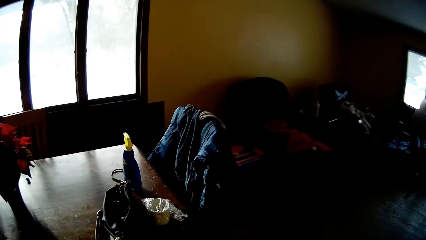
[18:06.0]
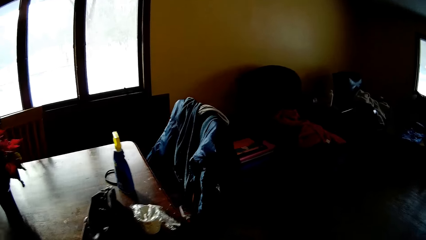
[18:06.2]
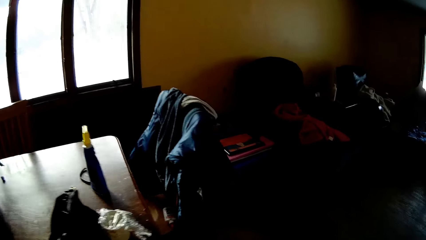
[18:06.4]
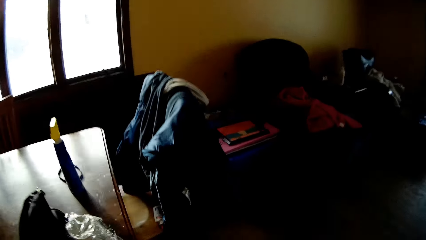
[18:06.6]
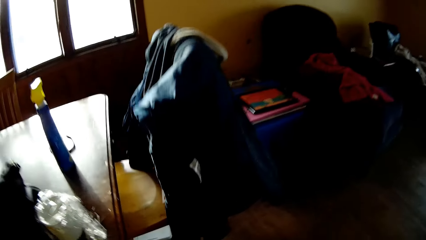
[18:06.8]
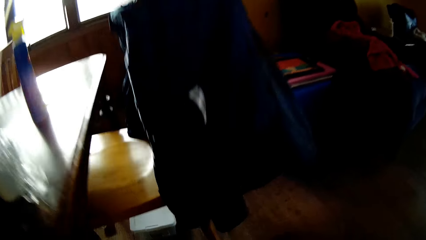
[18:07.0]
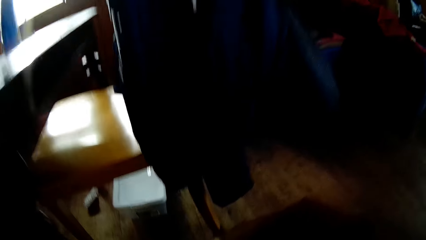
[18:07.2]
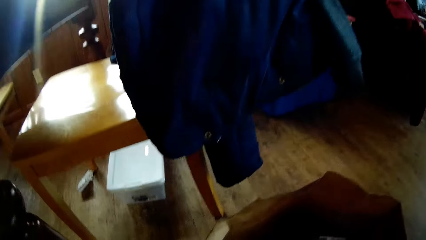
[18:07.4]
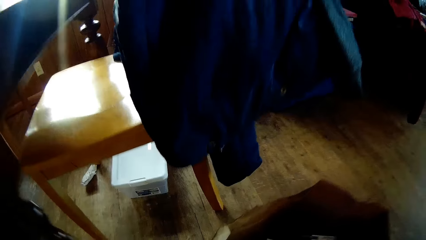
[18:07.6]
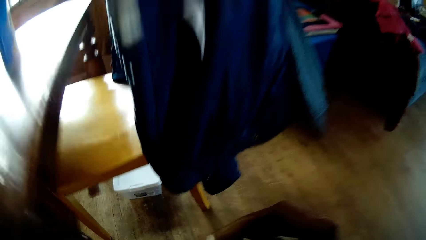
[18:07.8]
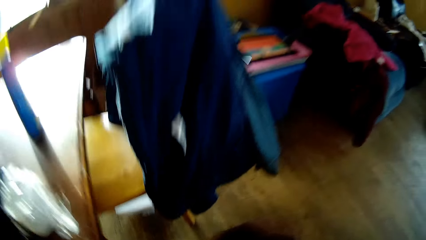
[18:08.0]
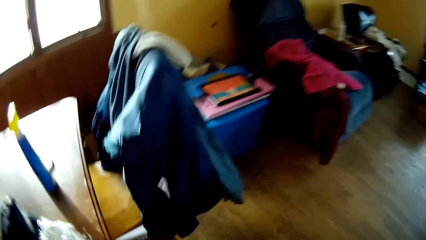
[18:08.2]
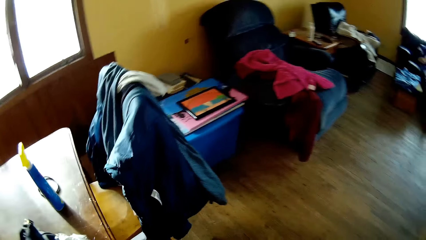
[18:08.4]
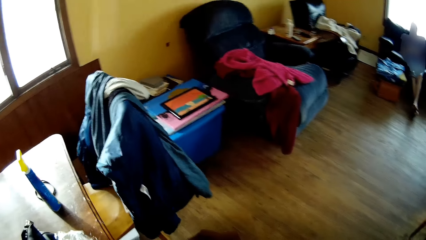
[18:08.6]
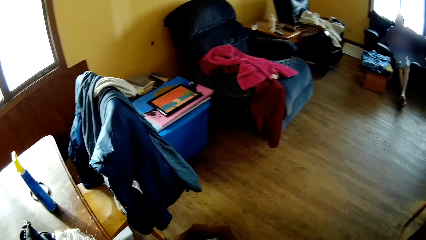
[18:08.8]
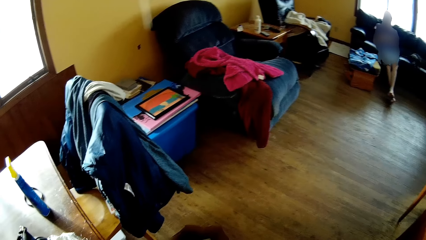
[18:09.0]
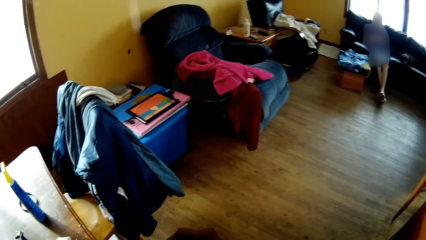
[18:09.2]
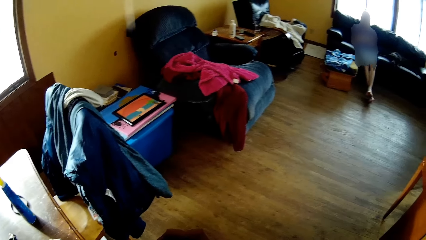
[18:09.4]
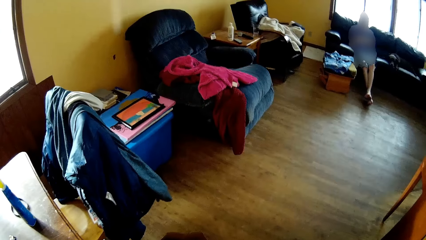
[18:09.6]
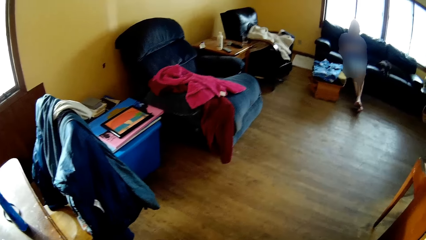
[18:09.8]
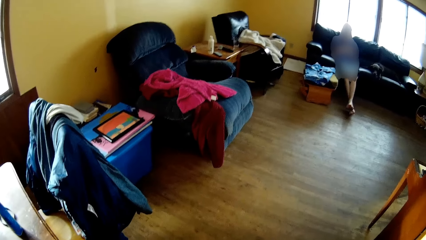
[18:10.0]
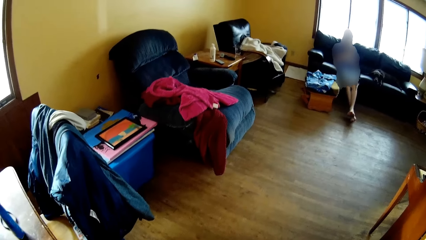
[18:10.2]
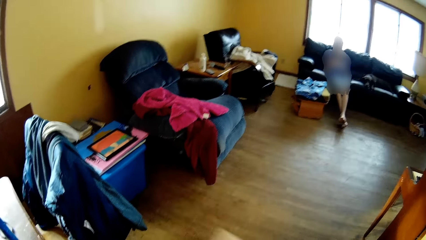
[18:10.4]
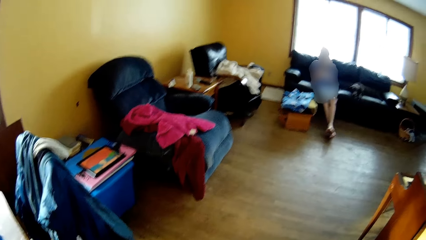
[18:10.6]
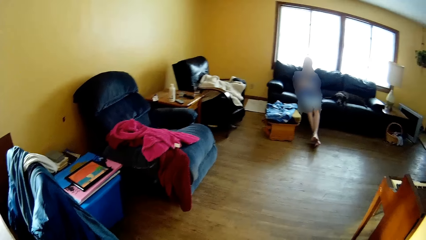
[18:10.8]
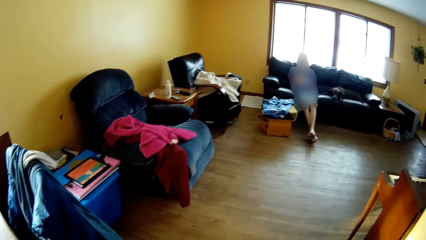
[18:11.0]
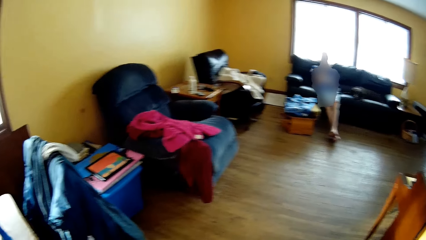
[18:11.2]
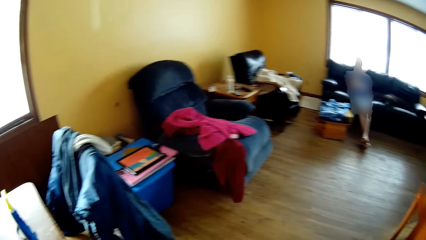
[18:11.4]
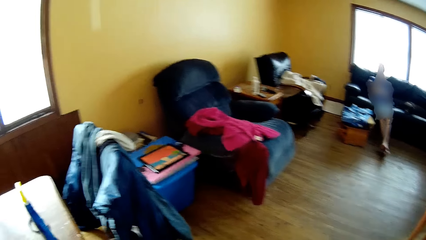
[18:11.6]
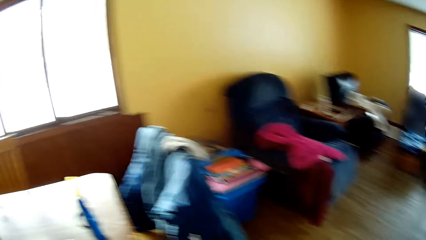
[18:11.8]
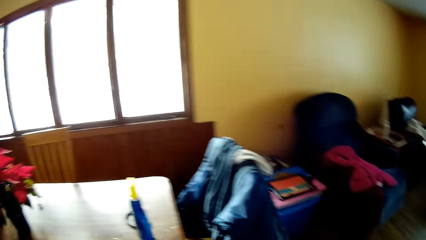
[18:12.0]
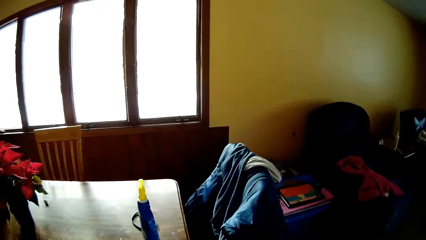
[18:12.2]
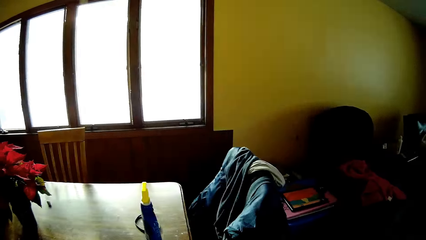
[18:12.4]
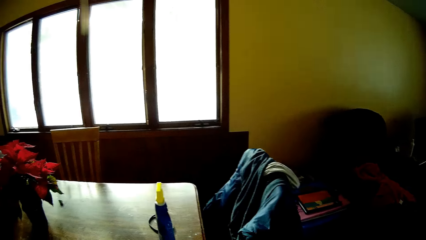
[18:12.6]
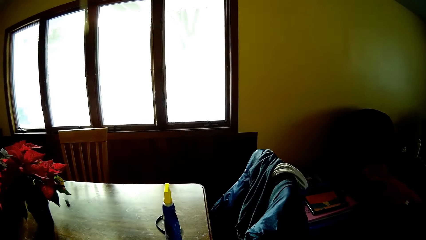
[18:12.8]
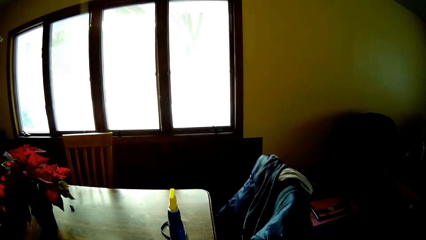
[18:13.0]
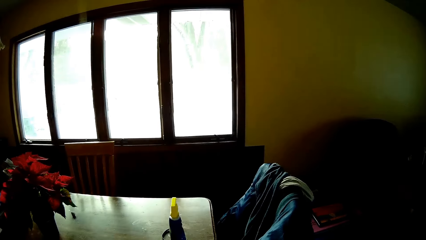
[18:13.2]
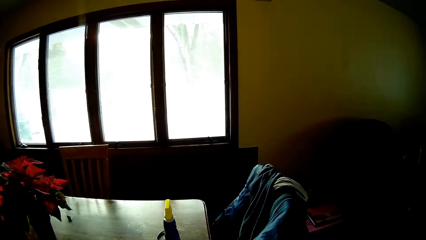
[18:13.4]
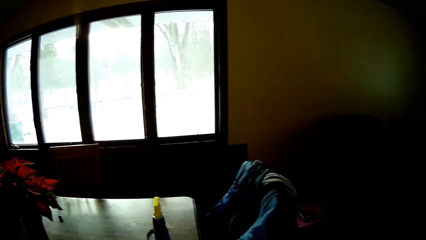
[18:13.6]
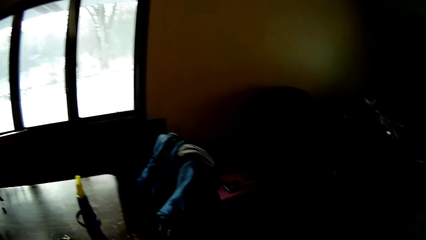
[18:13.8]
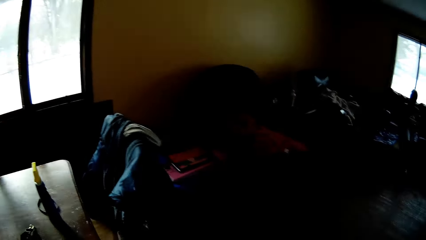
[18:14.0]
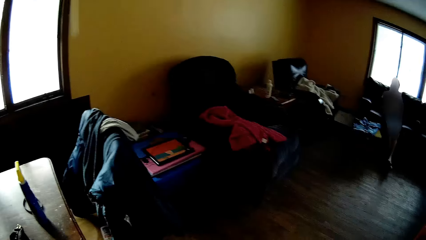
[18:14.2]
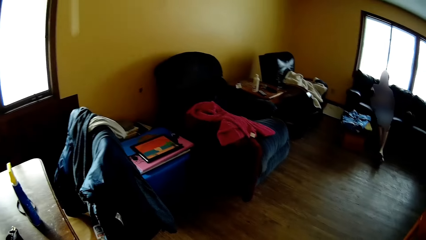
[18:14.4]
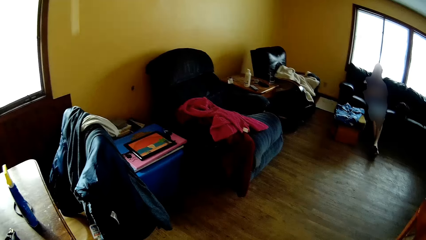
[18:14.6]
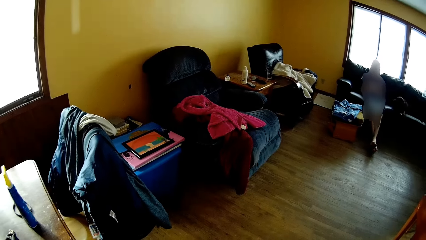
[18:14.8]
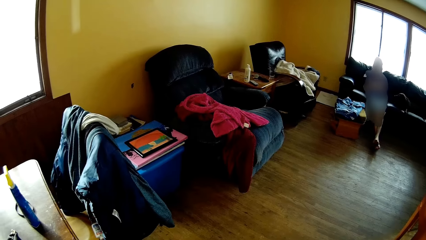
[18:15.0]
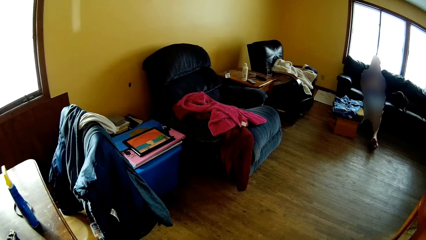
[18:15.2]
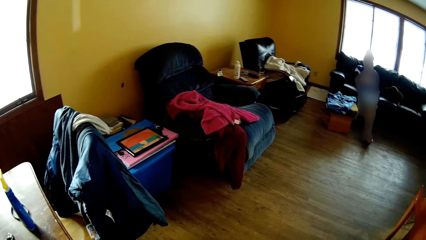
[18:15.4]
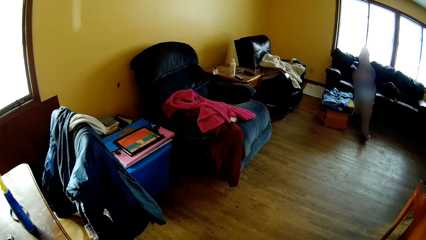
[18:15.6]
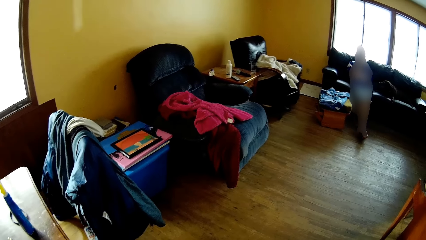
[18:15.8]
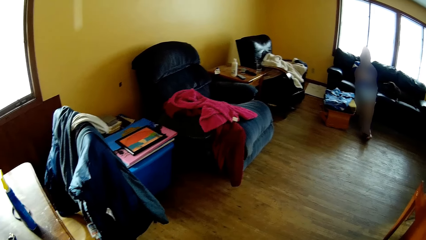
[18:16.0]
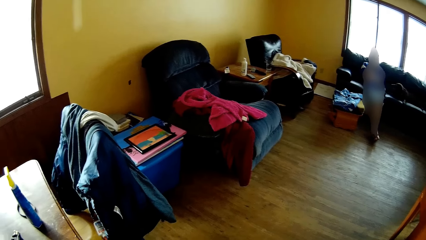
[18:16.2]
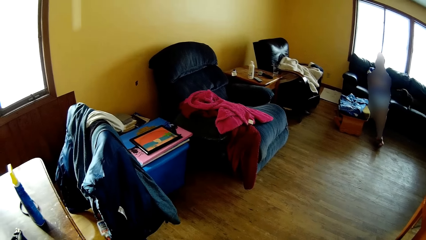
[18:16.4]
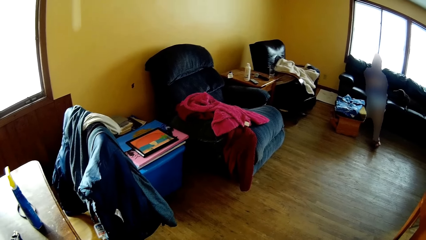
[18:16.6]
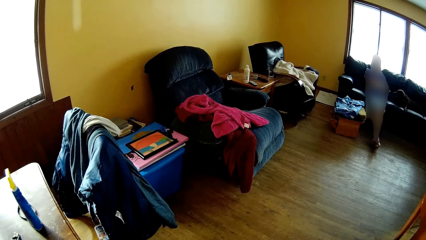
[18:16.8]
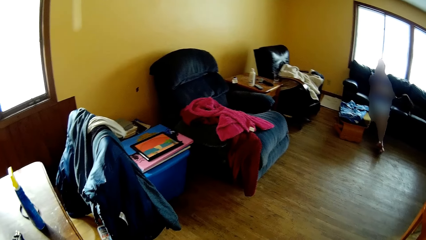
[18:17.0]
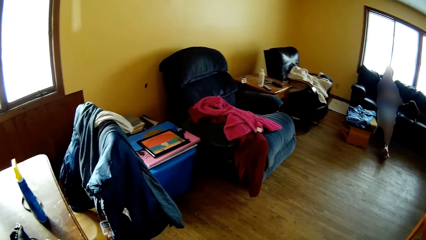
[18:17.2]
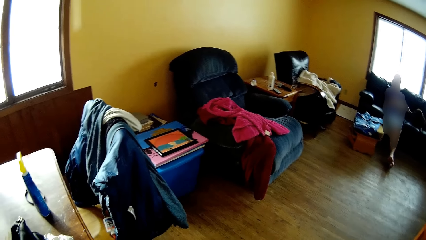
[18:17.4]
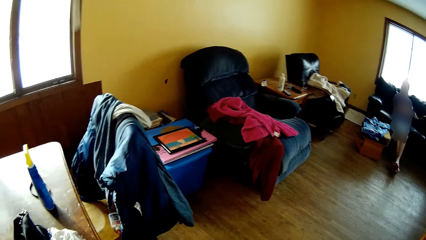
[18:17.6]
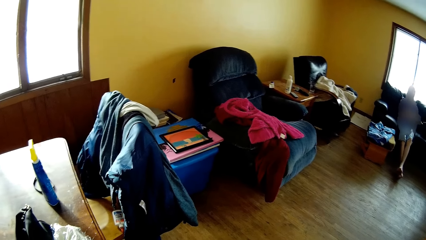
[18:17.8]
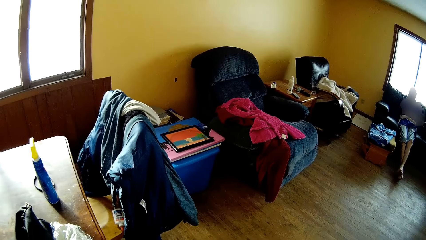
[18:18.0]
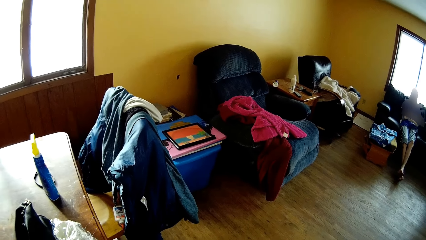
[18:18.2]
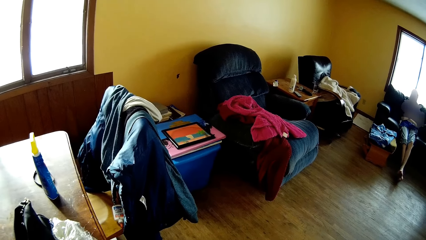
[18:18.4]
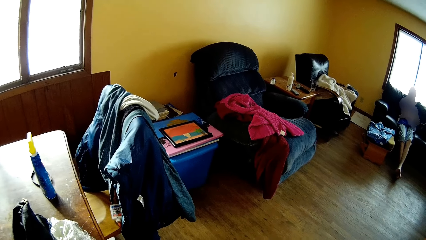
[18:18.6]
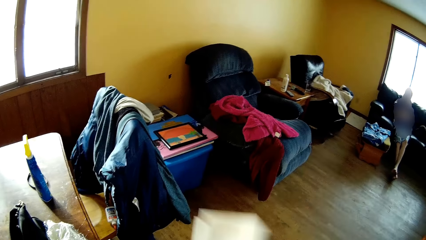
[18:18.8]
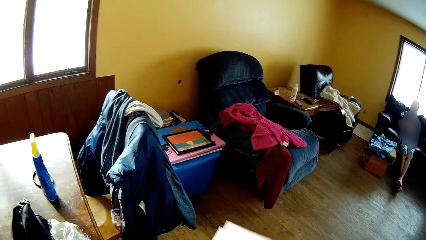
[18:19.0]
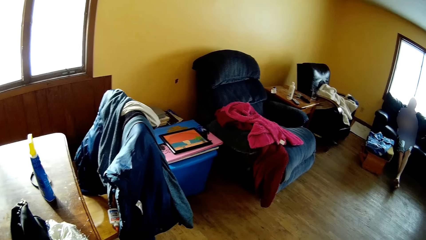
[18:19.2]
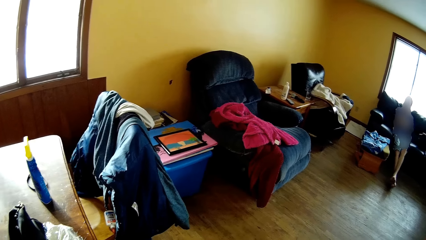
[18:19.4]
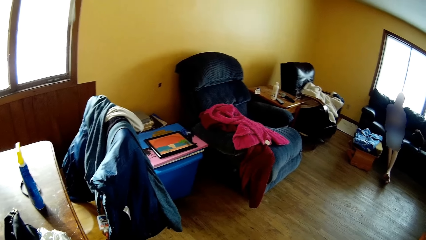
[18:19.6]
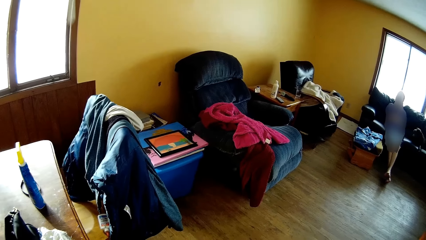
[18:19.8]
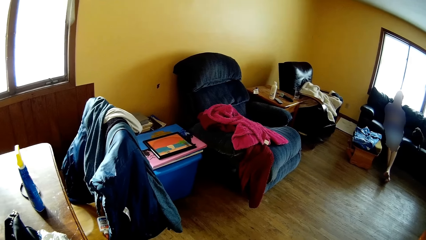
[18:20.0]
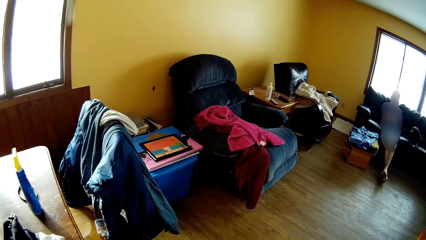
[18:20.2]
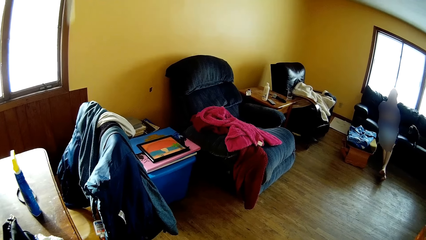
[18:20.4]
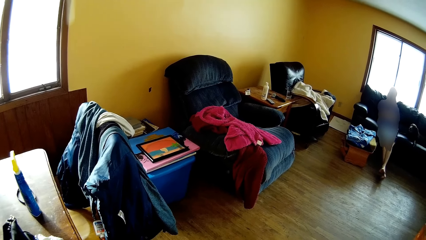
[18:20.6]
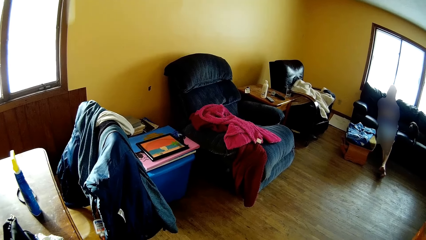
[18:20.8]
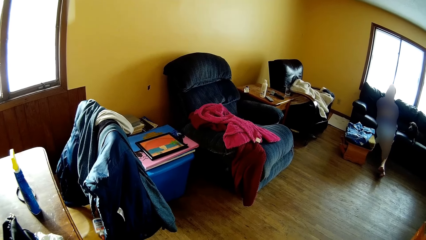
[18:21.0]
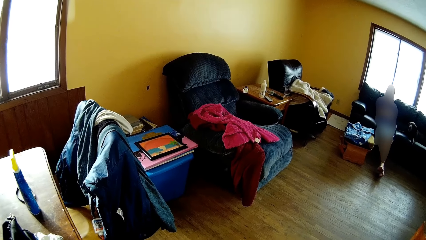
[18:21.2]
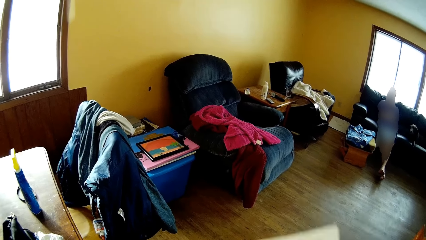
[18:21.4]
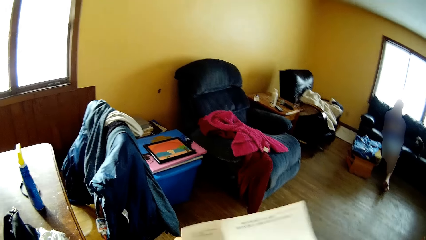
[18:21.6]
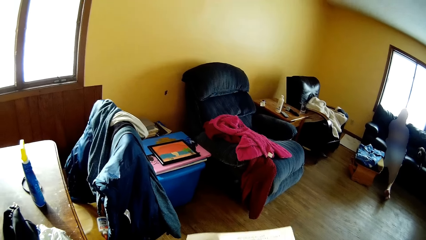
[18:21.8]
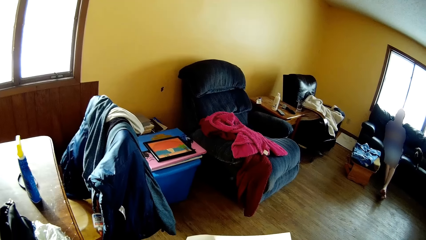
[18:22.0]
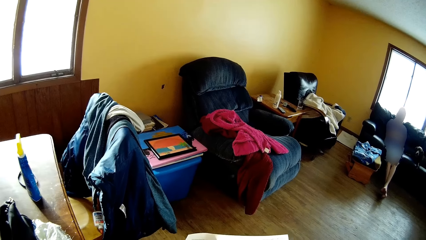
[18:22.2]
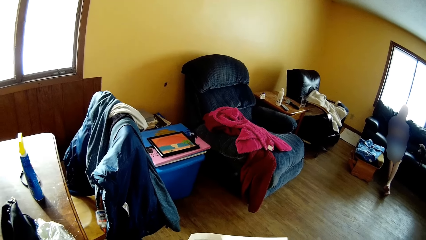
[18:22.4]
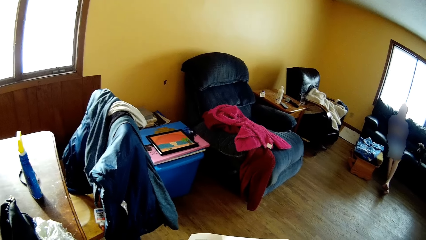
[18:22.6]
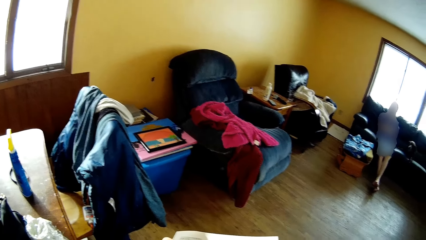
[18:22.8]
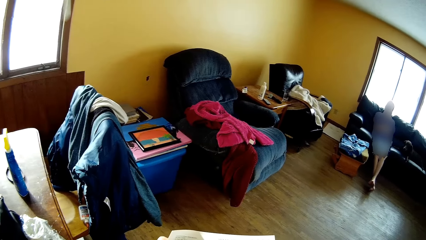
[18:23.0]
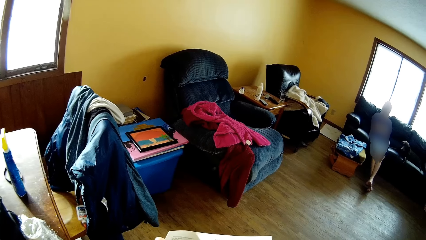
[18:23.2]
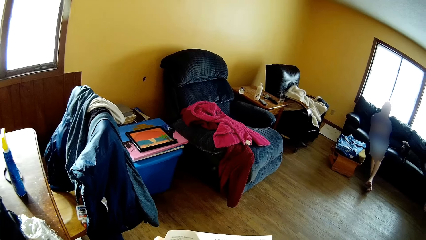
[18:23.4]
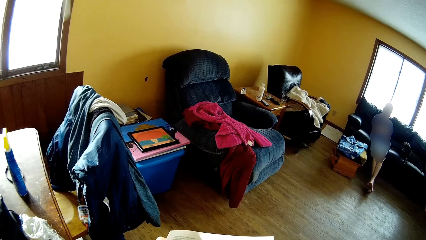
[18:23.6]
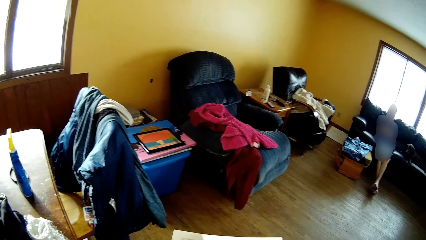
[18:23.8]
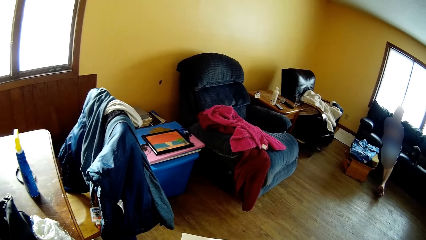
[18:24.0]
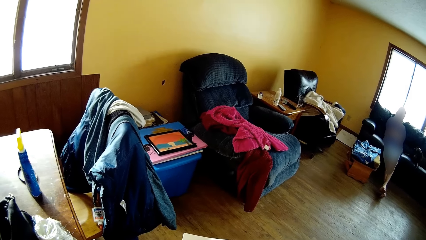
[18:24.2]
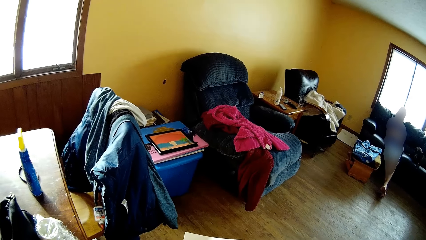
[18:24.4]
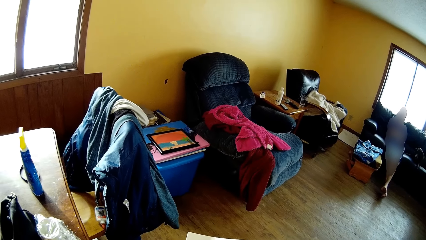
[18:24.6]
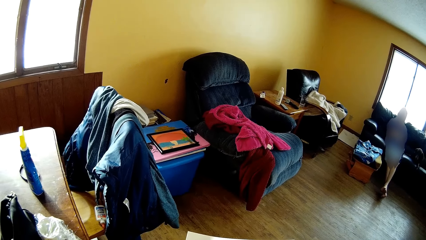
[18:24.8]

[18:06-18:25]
The camera wearer bends down. He looks around. He waves a piece of paper. He waves the piece of paper again. He reads the paper in his right hand.
